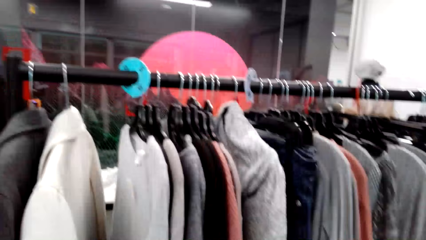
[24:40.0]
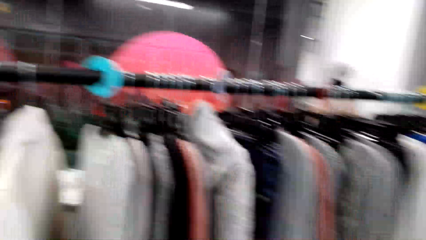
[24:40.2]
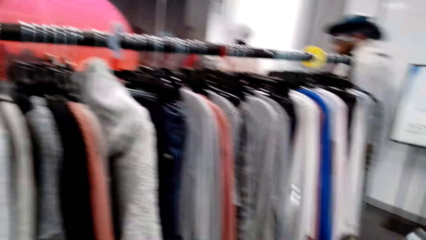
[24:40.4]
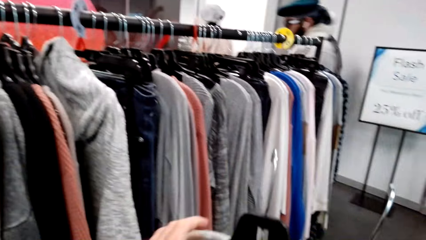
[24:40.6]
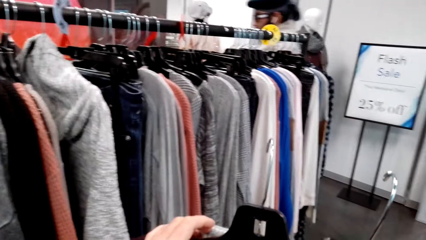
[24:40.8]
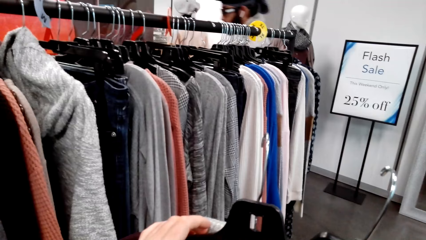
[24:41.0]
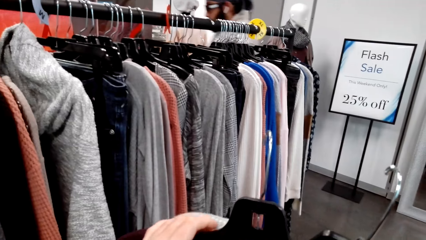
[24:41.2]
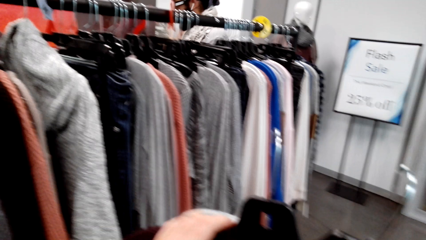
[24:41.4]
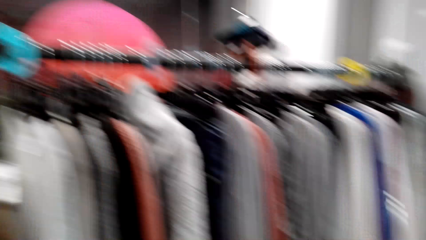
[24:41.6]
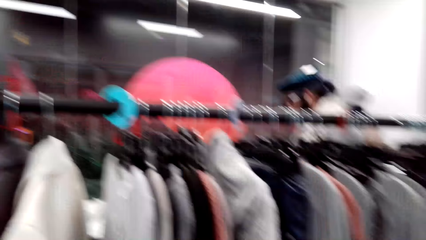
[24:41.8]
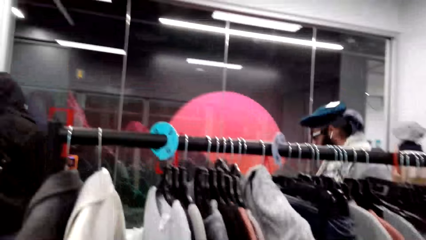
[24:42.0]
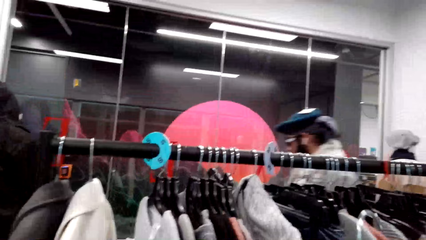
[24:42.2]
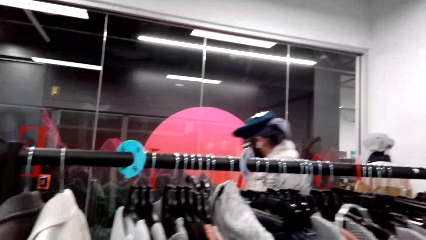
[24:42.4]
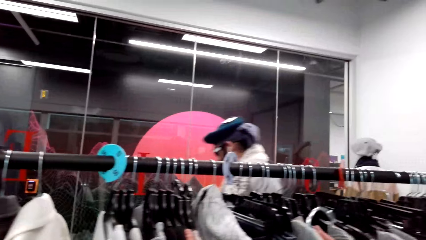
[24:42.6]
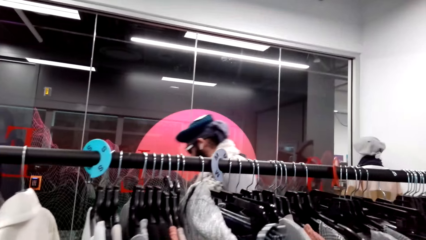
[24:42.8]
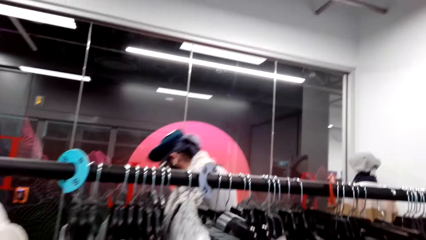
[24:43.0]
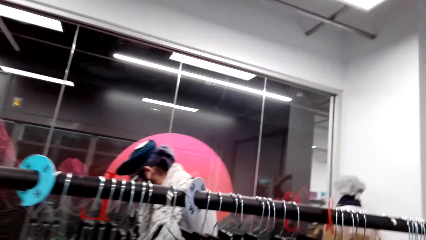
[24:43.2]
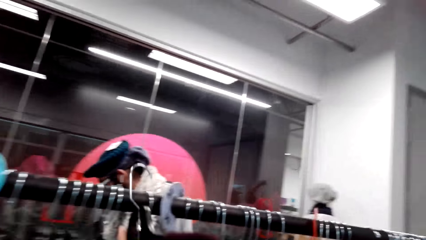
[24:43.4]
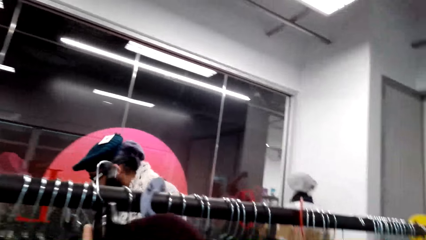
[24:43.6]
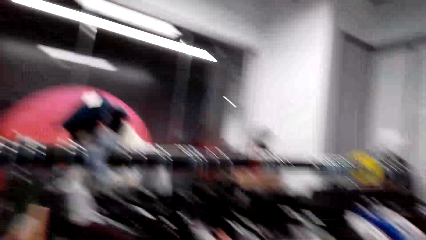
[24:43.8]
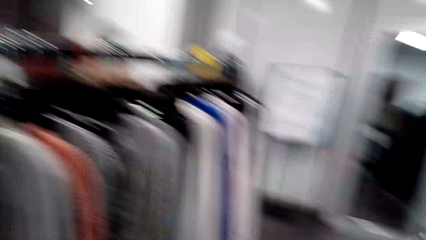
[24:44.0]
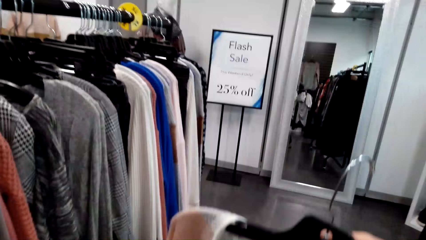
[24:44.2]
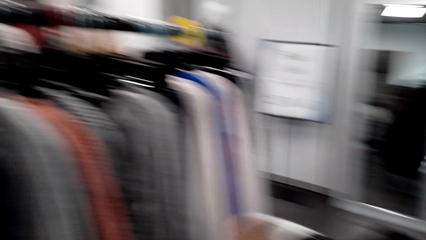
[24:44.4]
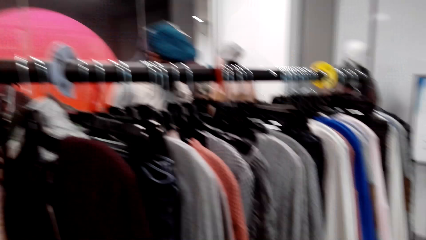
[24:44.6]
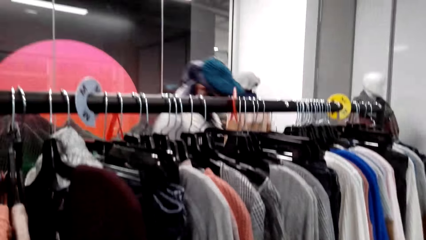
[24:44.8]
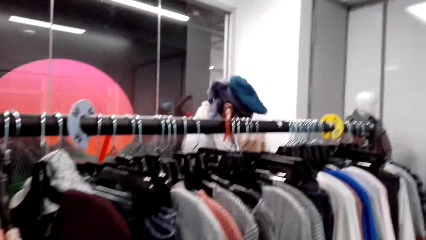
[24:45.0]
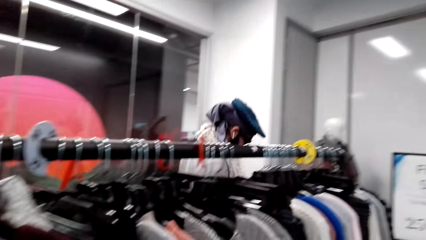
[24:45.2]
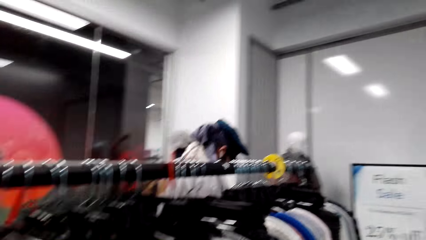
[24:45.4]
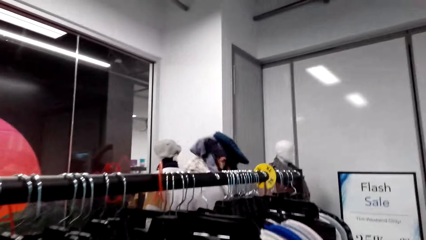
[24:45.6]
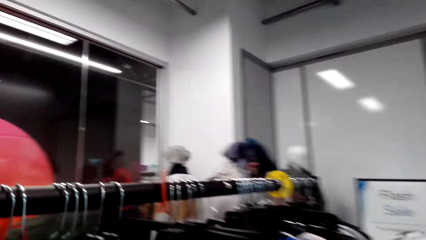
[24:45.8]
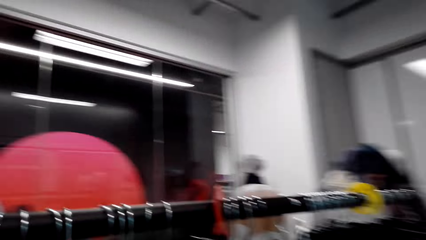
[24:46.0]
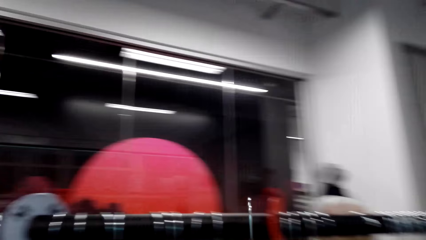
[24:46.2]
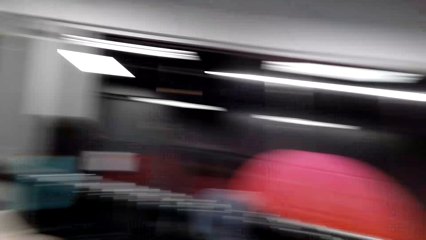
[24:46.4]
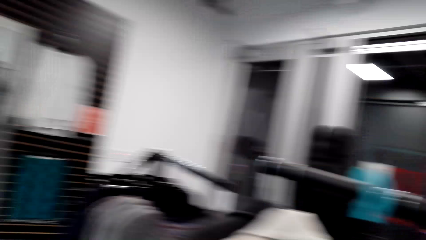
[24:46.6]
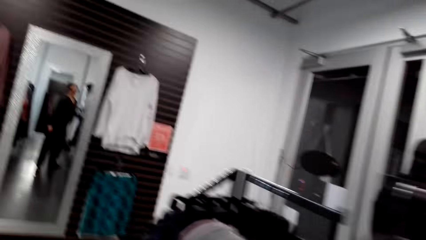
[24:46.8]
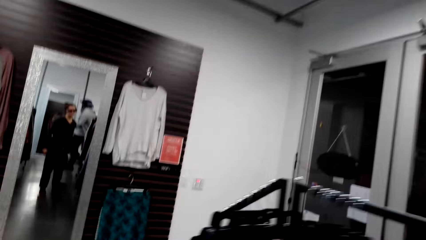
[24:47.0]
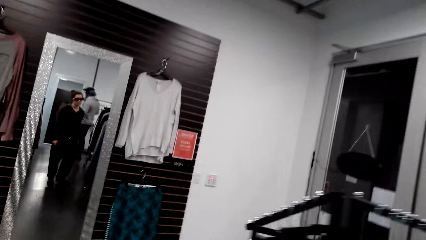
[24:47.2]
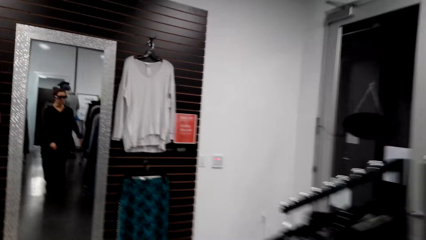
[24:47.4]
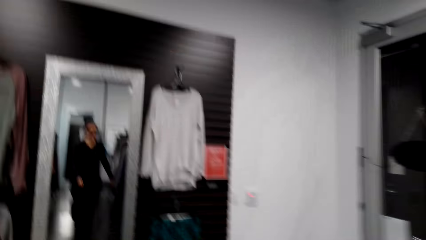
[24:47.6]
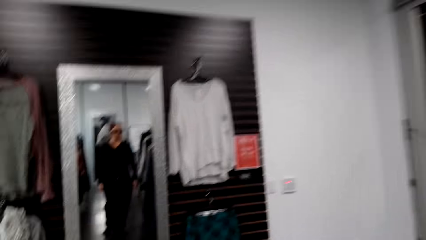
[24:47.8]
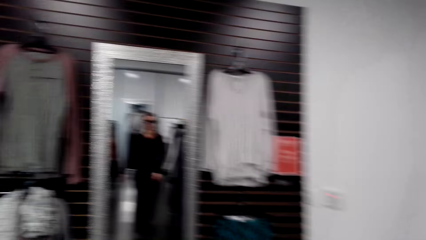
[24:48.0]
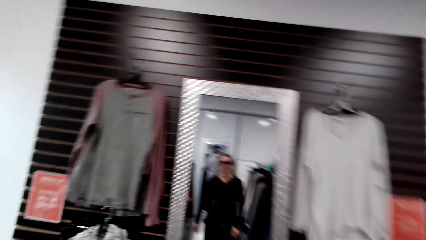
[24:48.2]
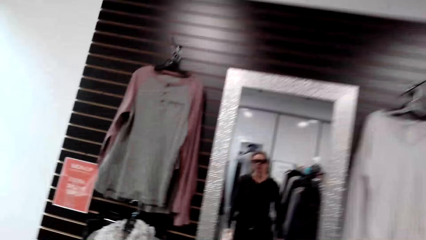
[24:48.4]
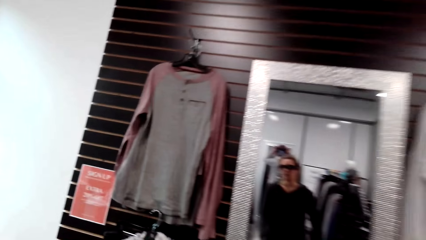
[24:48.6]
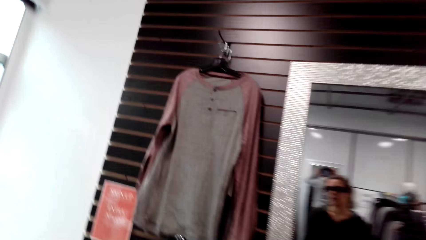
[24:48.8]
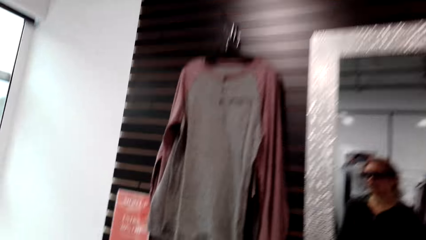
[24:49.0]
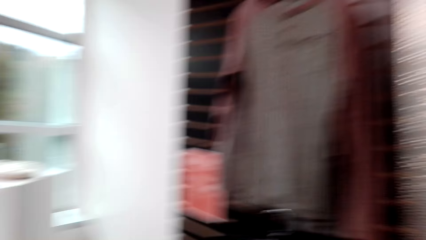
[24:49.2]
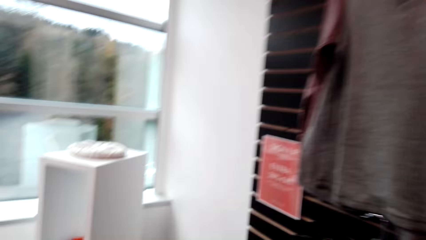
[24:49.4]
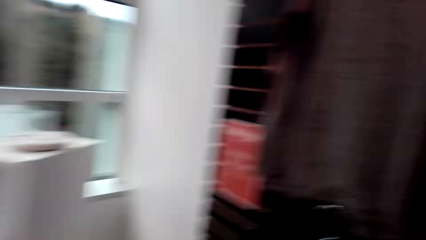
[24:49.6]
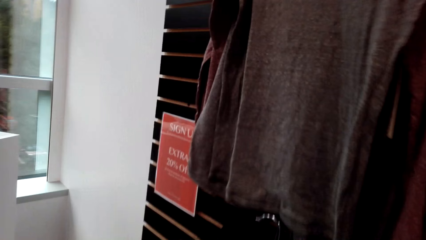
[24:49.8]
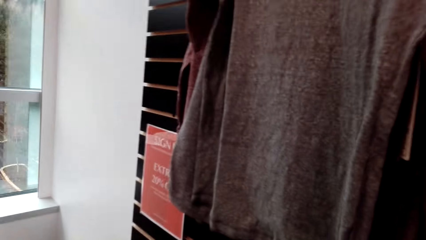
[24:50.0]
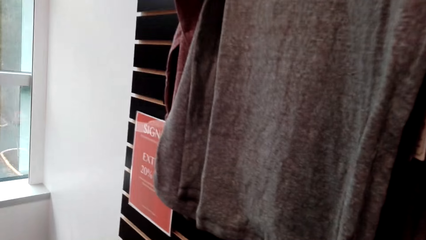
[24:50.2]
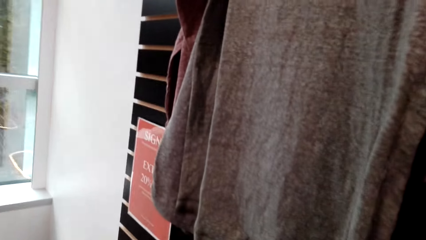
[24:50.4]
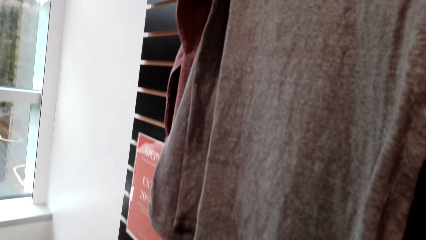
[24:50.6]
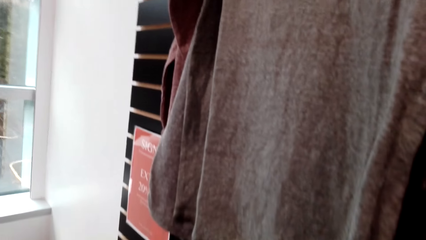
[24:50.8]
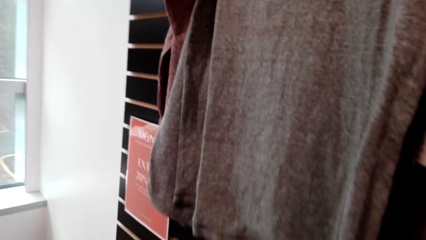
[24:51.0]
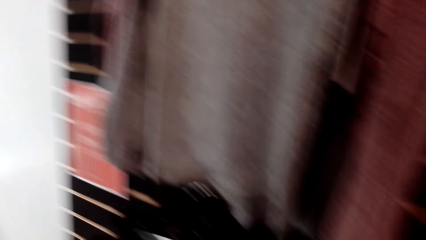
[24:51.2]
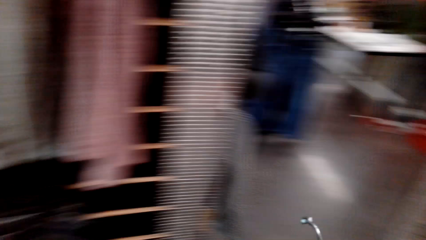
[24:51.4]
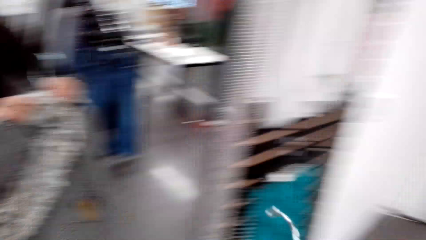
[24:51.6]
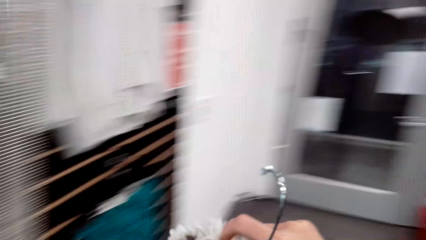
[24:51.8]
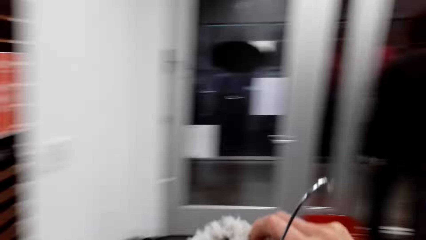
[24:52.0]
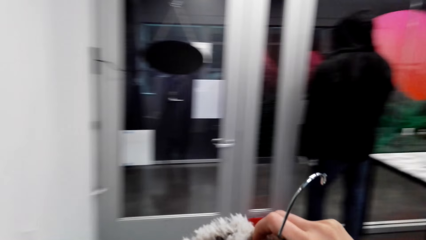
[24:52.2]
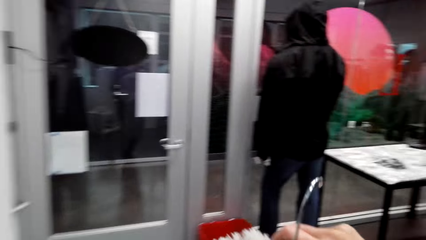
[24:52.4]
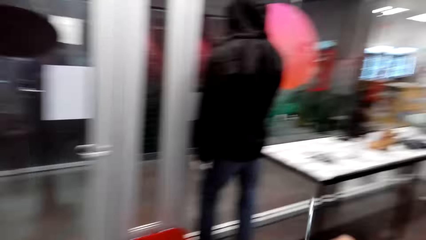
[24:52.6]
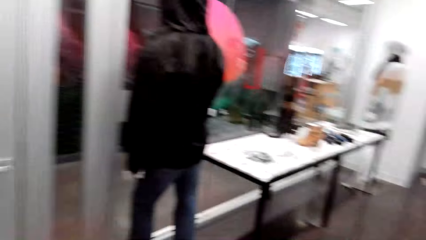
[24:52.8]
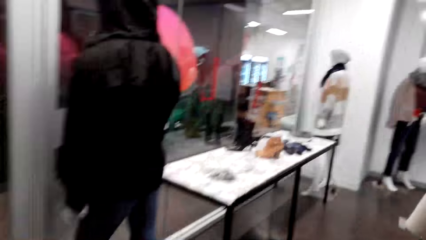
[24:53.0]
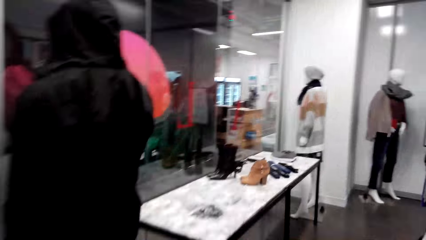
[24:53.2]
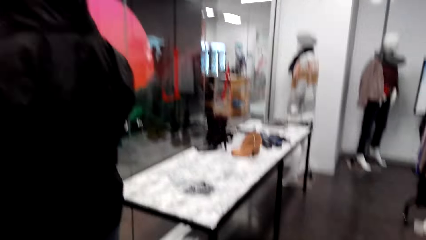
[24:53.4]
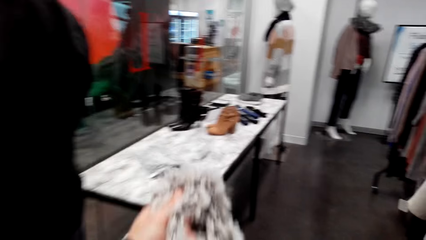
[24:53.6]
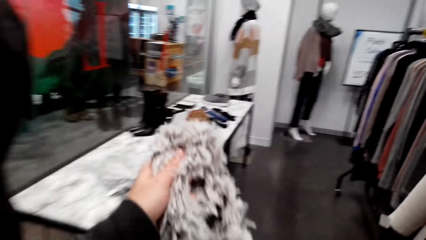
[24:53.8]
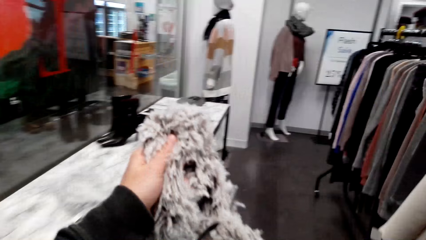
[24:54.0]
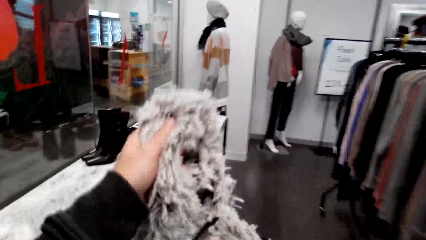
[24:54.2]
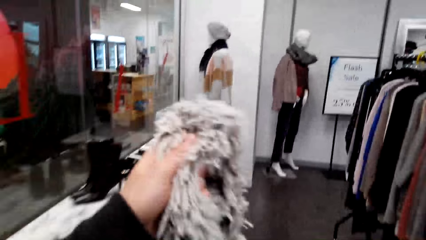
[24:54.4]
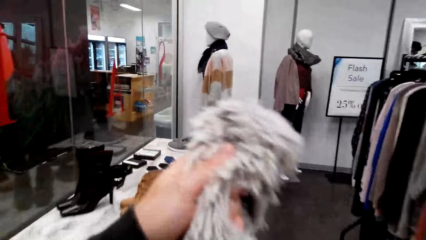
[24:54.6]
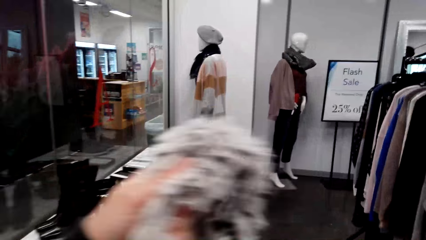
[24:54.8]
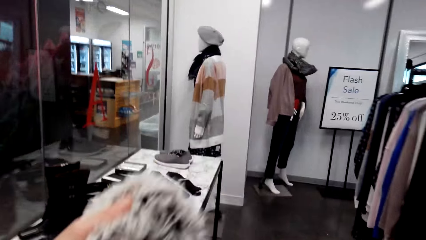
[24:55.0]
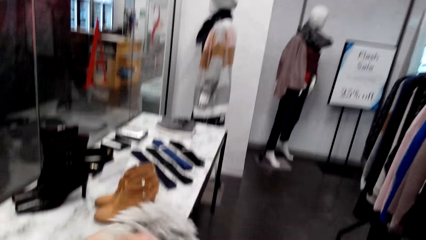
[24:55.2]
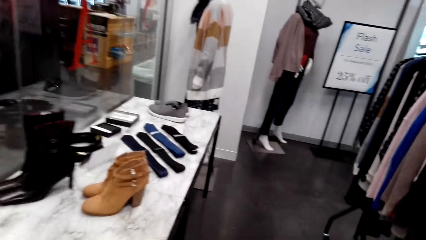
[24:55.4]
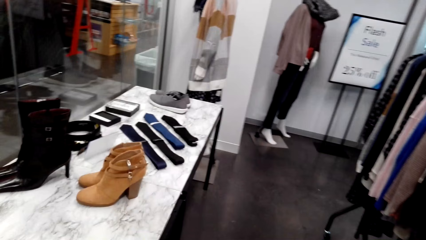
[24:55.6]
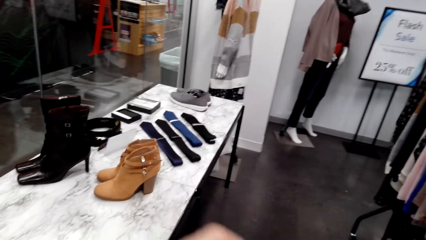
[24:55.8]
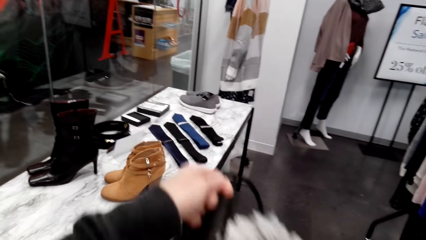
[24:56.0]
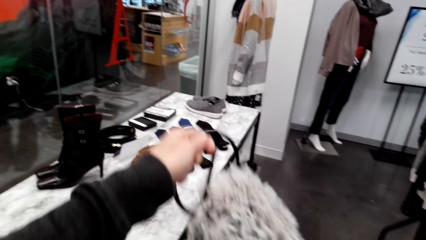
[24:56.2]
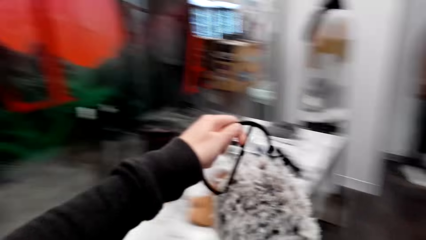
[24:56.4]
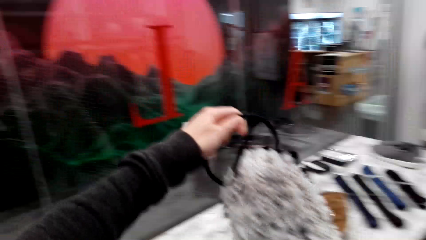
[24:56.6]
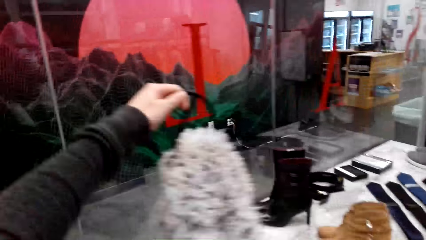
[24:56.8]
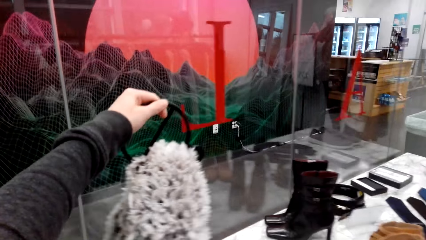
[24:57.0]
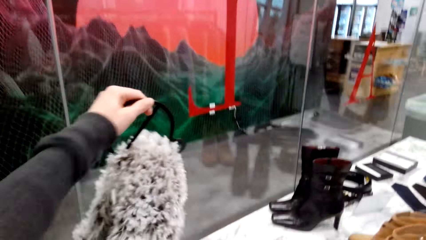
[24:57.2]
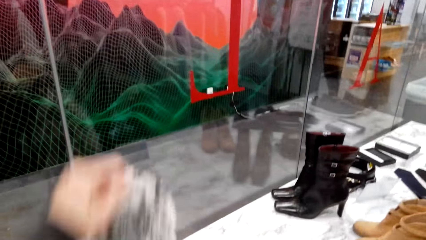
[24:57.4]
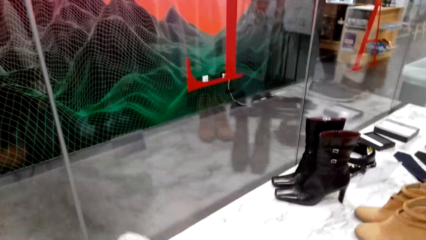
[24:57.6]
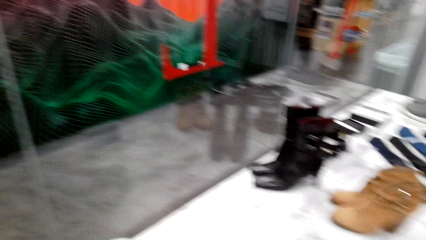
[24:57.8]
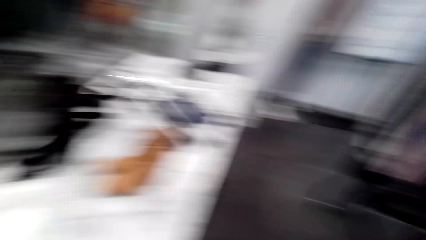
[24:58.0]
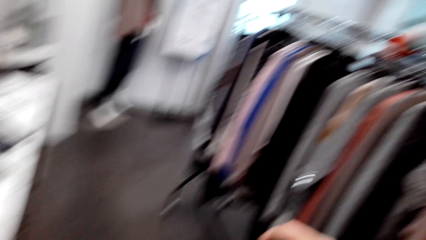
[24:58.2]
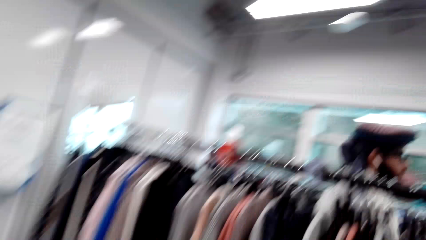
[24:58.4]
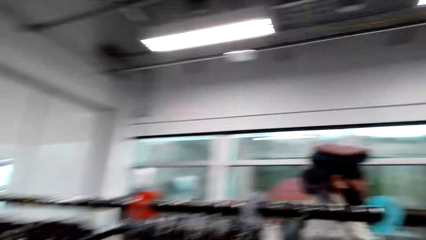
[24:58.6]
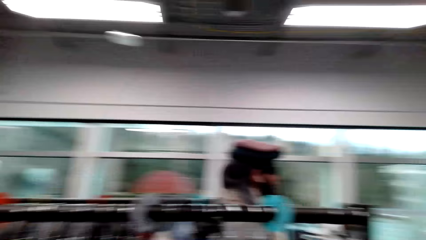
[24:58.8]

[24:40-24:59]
The camera wearer puts the hanger on the cloth rack. A person walks across the store. The camera wearer walks across the store. They look at the cloth hung on the wall. They look around. They hold a cloth. They put the fur scarf on the table.
